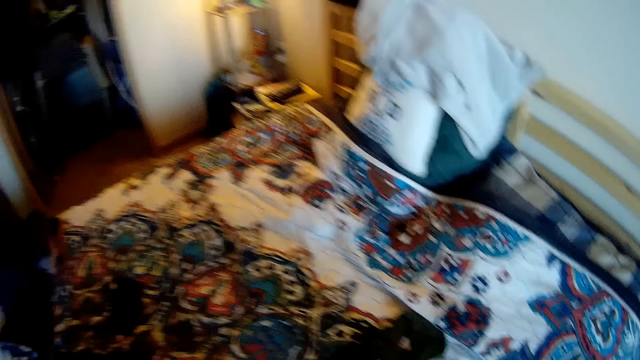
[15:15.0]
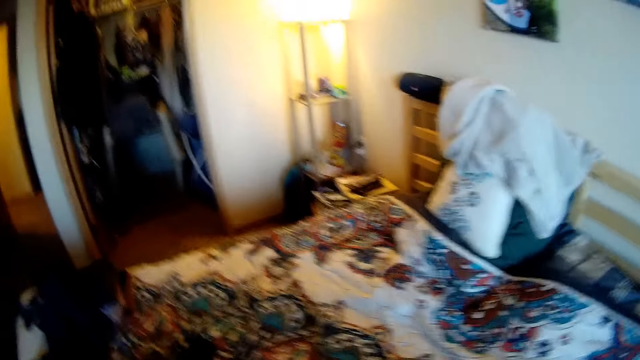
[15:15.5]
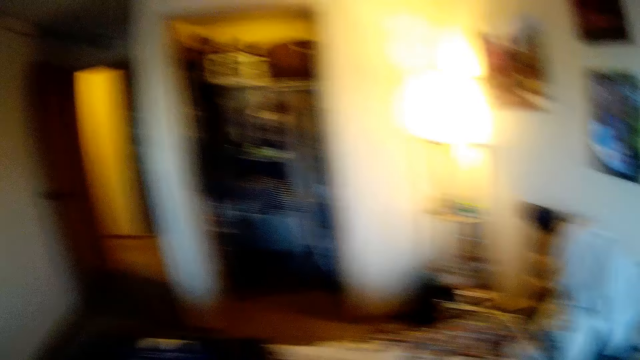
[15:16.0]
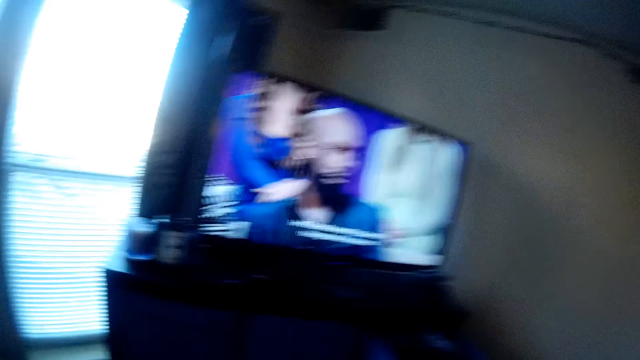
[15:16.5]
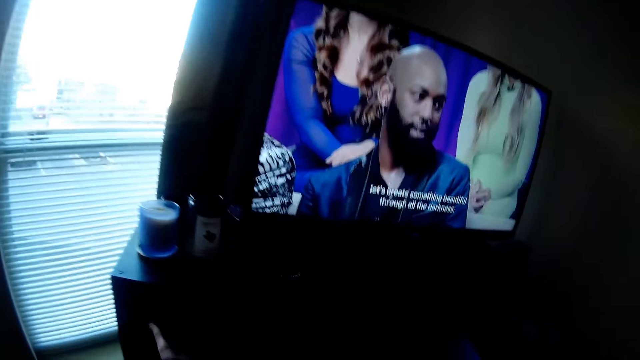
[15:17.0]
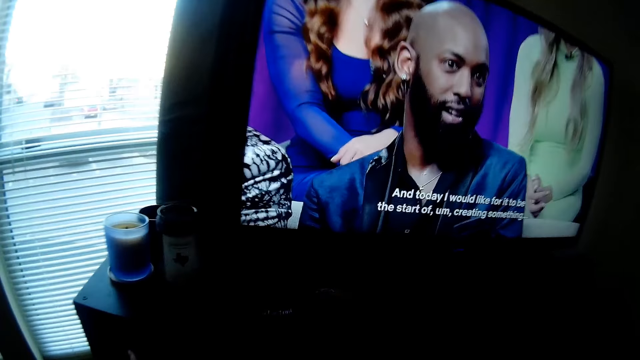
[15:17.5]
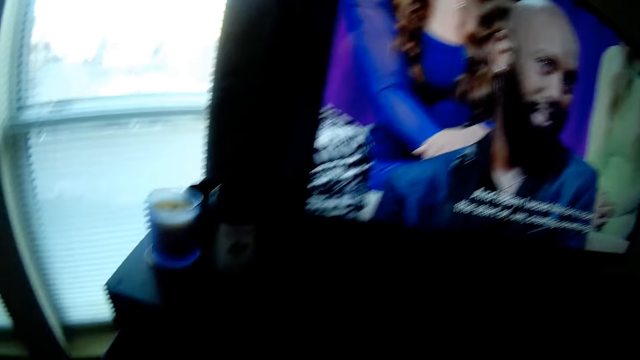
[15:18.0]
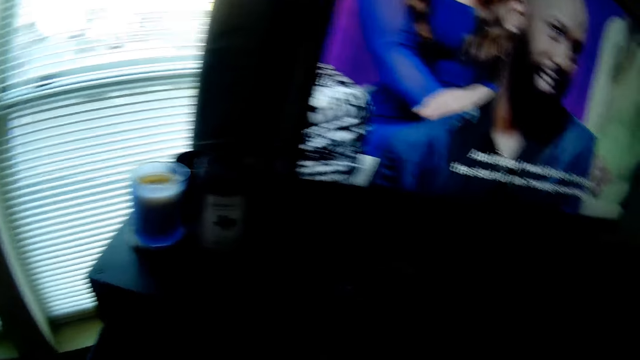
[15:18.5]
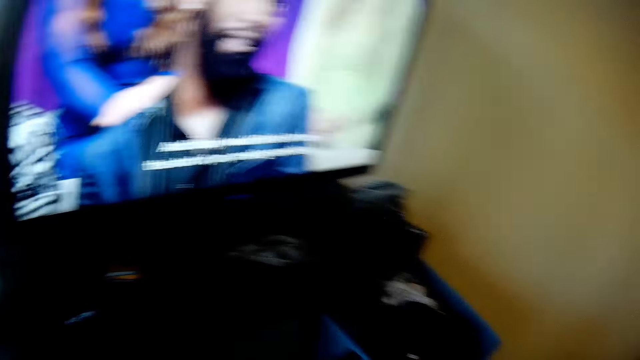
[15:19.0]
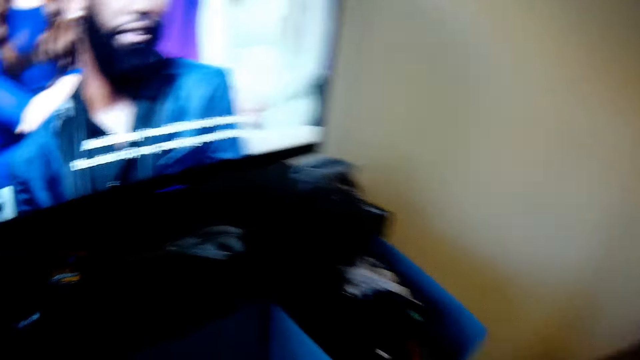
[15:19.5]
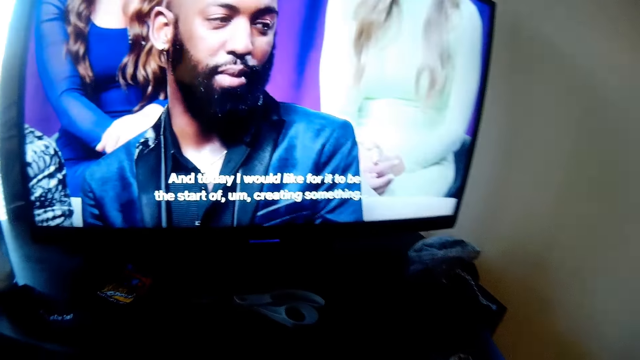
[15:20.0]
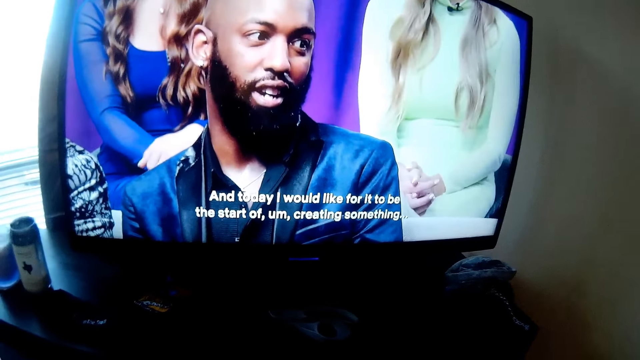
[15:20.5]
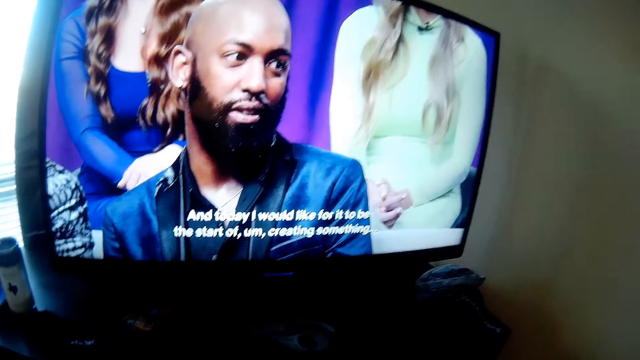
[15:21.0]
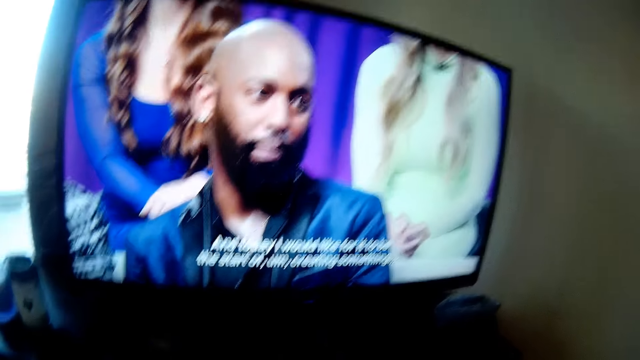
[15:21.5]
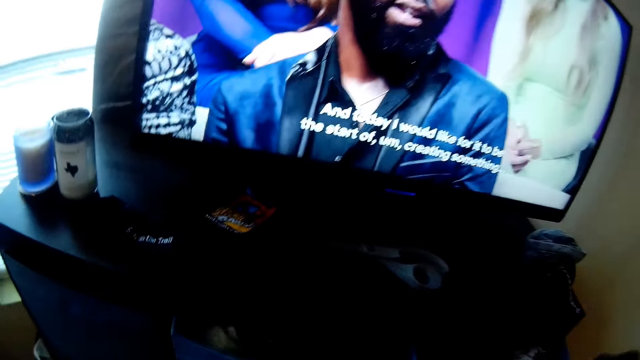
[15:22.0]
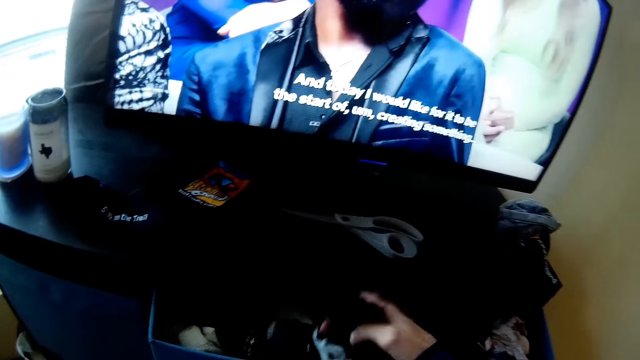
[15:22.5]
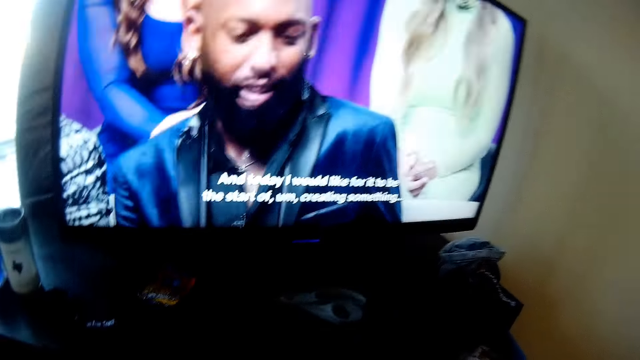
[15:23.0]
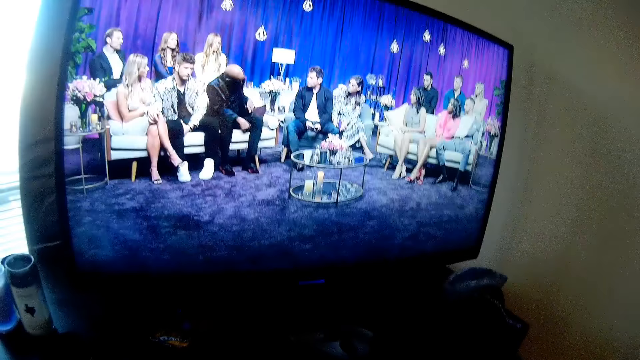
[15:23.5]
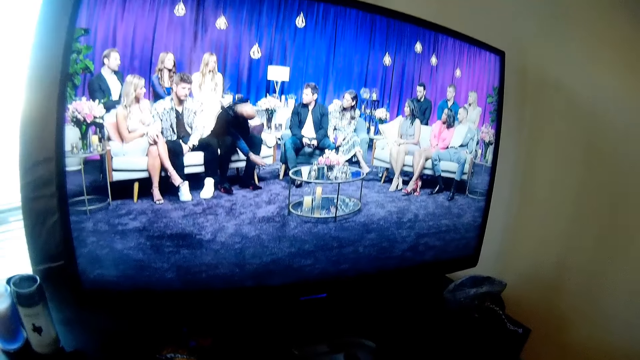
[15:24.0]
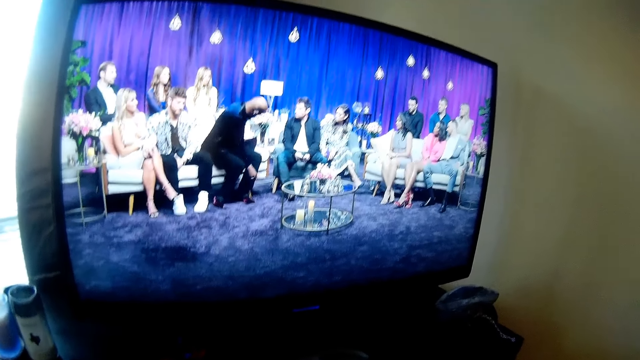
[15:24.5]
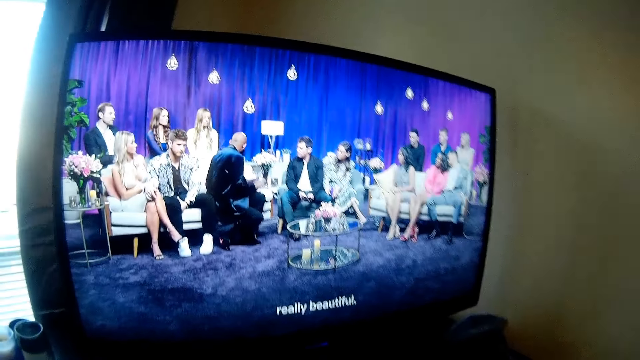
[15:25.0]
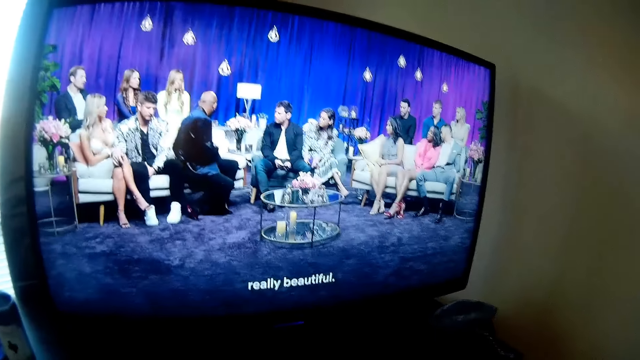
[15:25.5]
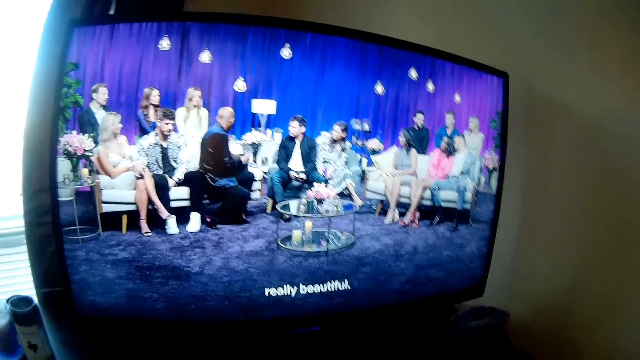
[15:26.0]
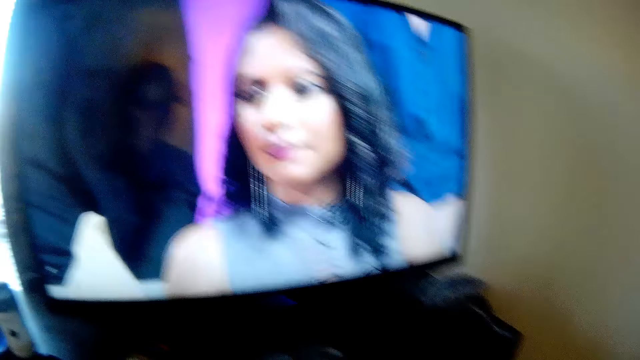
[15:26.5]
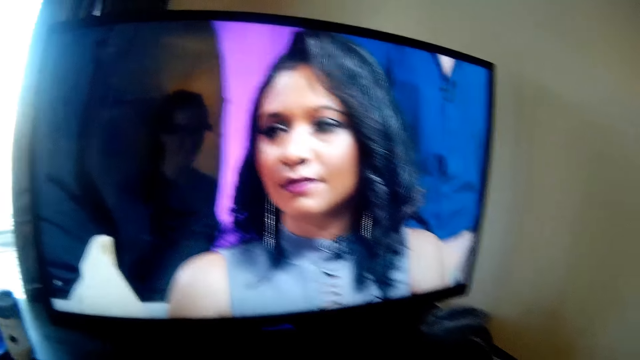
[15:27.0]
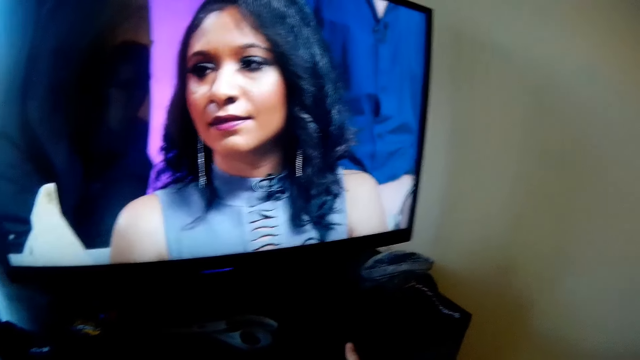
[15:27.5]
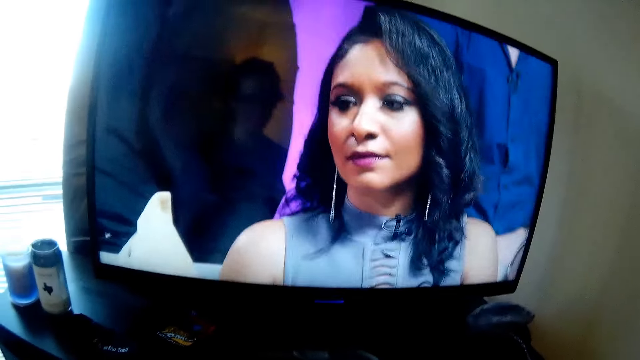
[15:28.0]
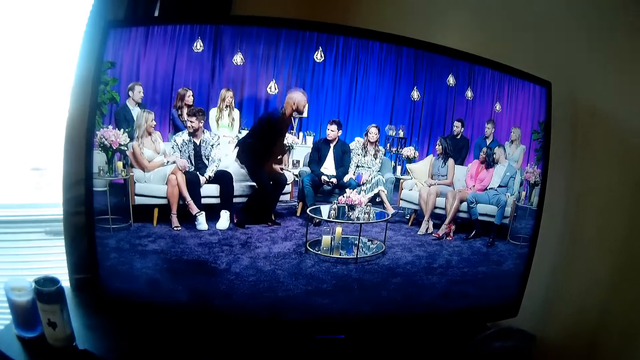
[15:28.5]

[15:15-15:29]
The camera wearer picks up clothes from the bed. They open another drawer. They drop the clothes in the drawer. They watch the television. They watch the television again.

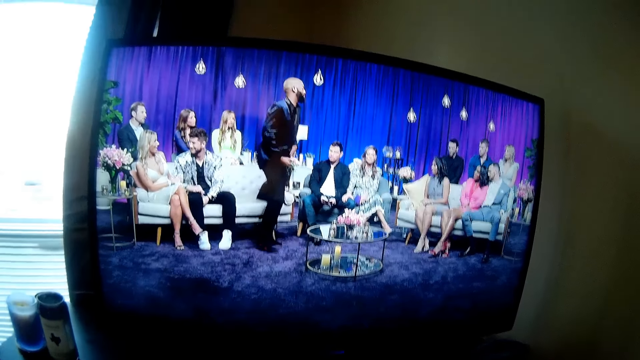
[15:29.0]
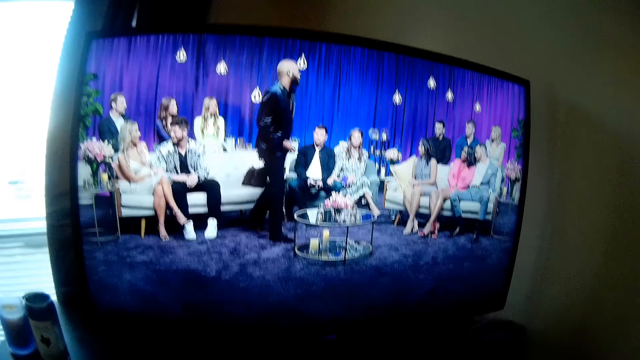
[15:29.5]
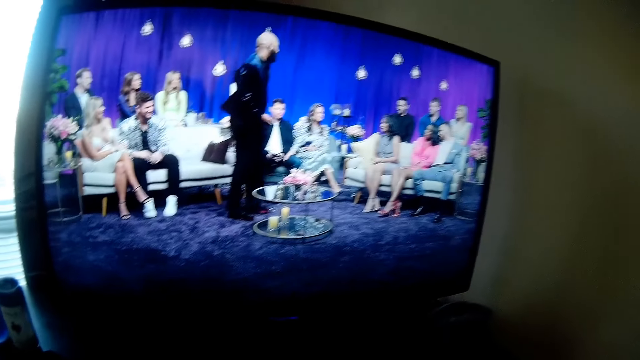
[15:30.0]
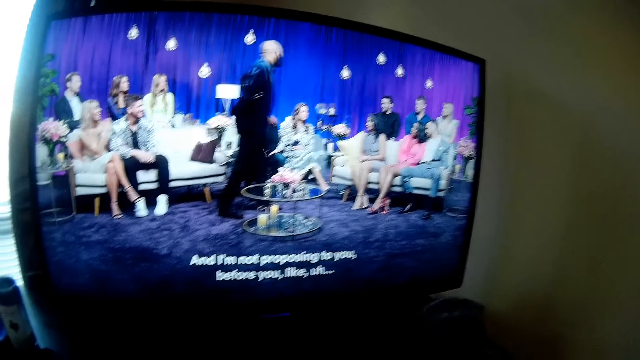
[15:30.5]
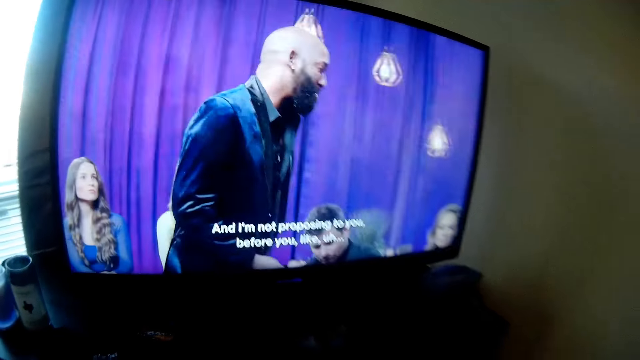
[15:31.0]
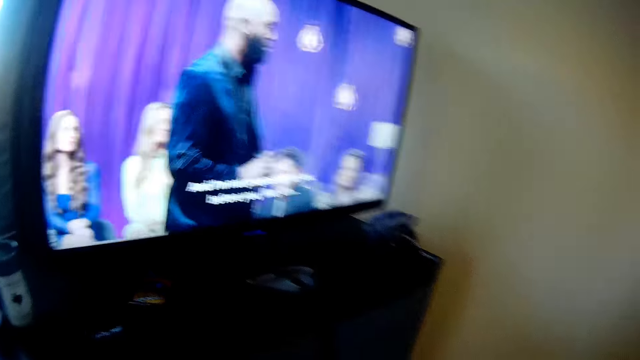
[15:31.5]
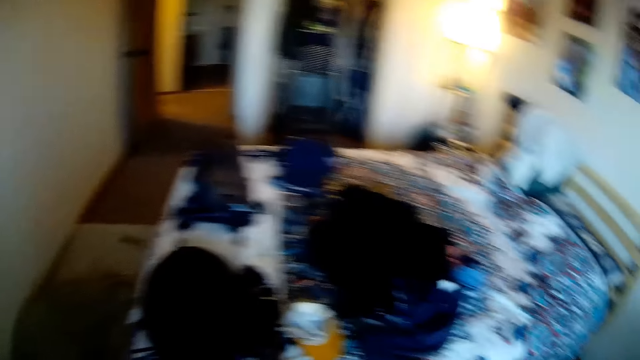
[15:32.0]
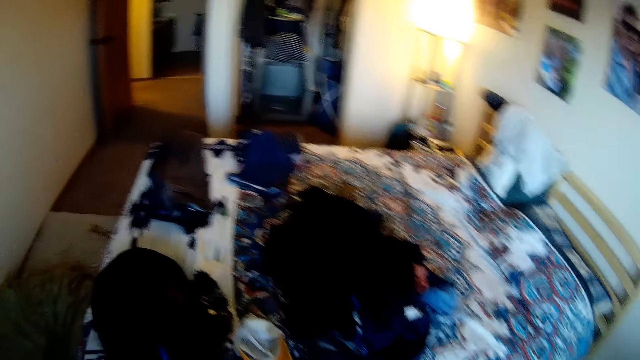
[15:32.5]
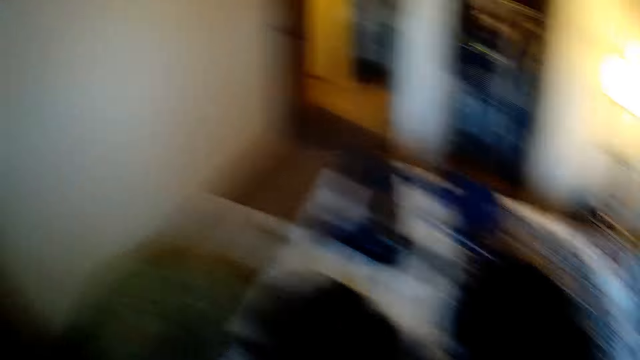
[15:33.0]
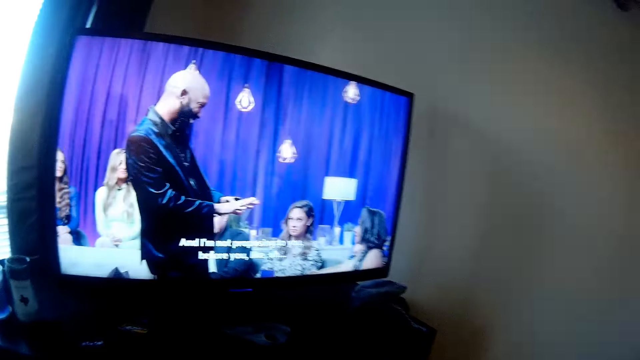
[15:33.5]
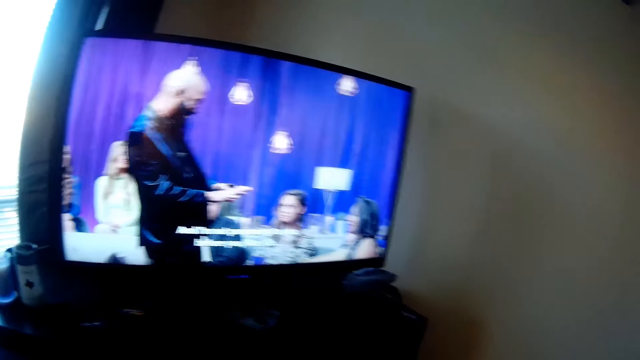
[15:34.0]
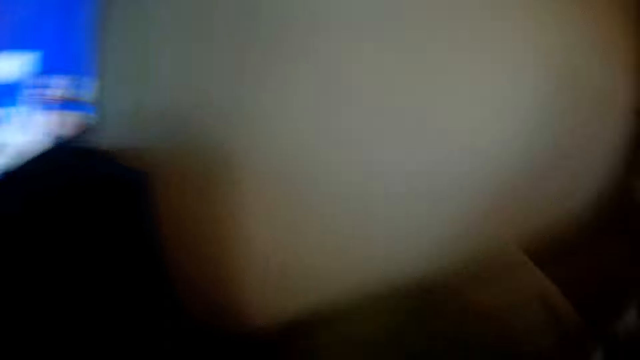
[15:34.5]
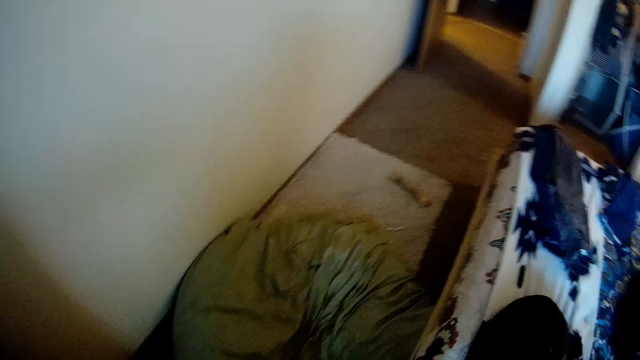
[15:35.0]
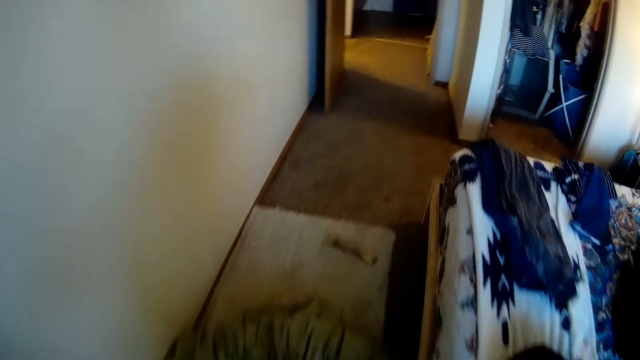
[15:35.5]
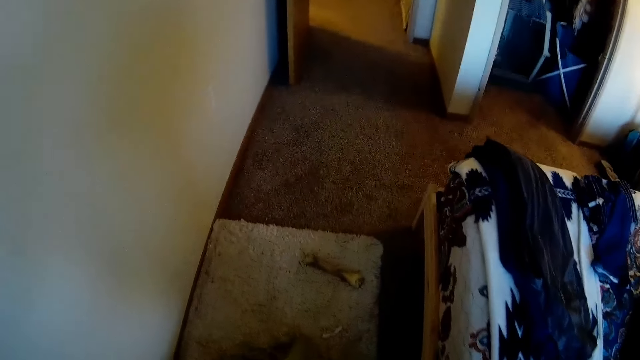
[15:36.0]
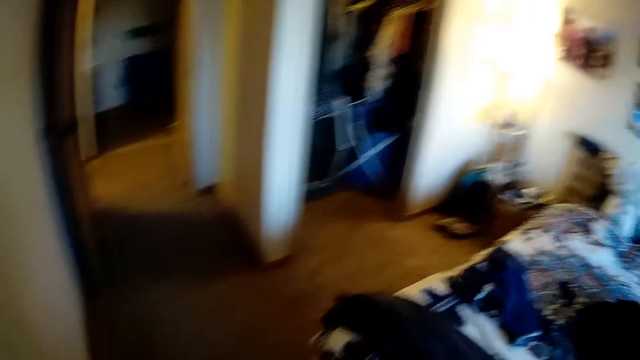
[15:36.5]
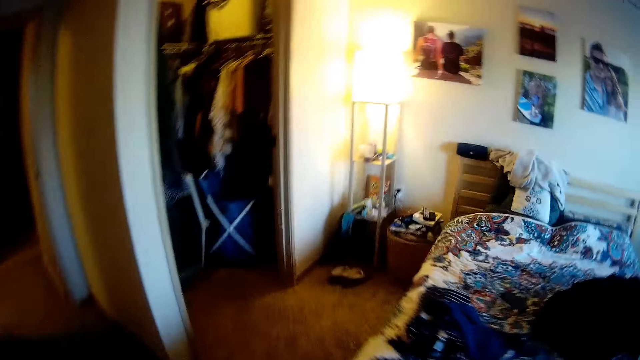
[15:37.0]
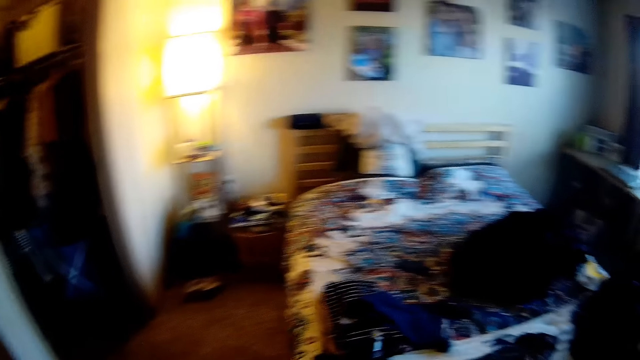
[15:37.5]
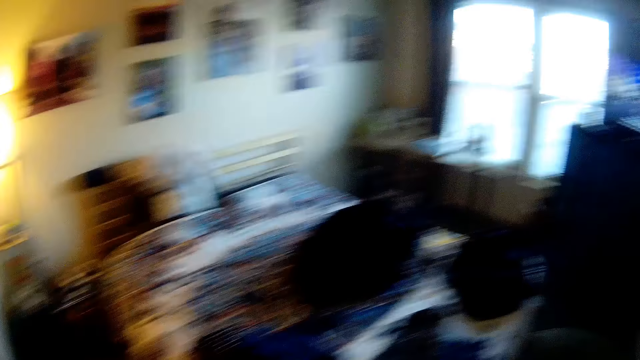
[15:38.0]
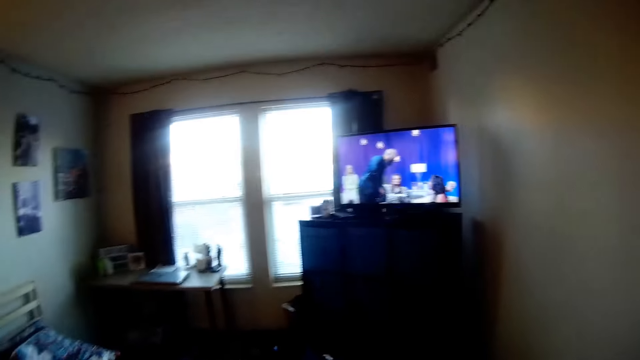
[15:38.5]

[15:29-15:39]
The camera wearer walks in the room.
